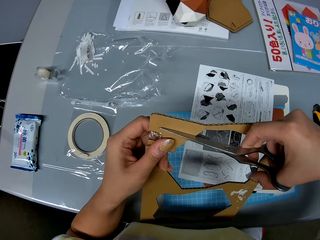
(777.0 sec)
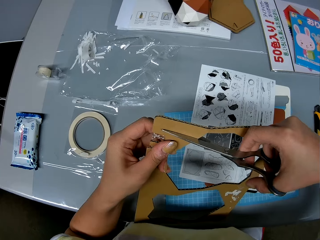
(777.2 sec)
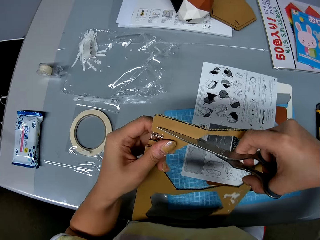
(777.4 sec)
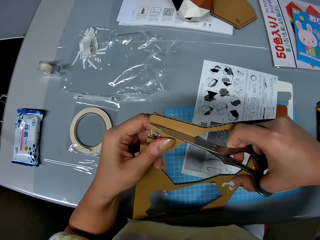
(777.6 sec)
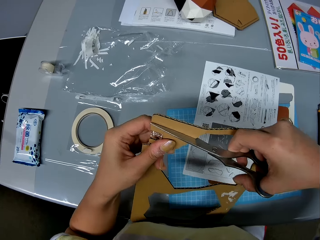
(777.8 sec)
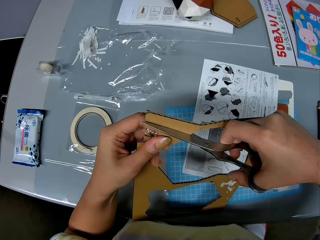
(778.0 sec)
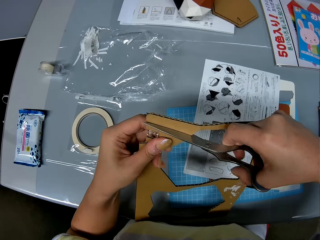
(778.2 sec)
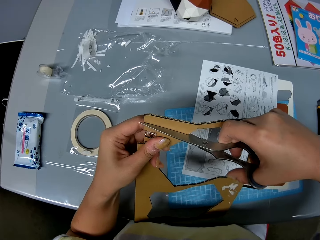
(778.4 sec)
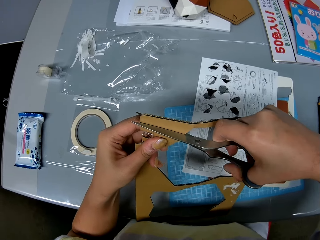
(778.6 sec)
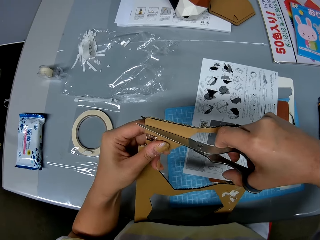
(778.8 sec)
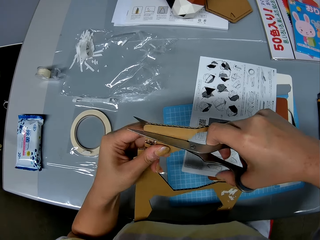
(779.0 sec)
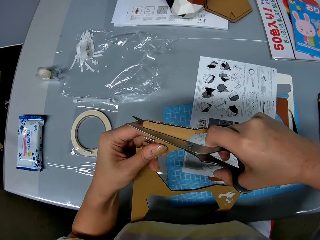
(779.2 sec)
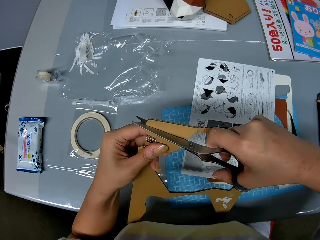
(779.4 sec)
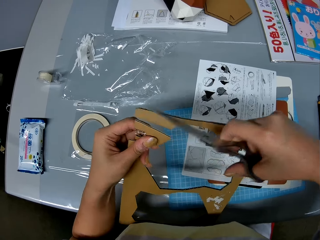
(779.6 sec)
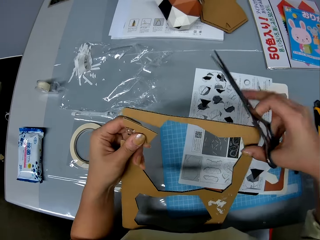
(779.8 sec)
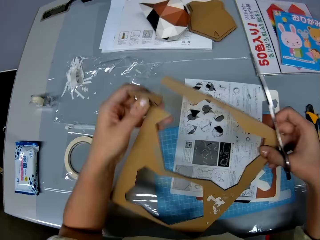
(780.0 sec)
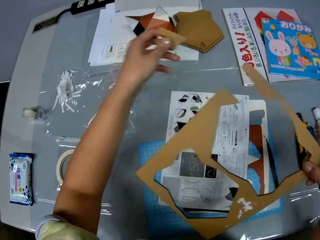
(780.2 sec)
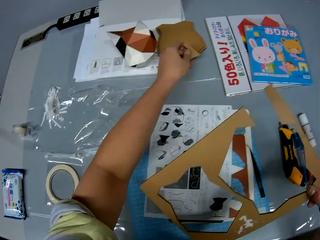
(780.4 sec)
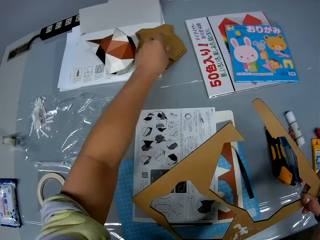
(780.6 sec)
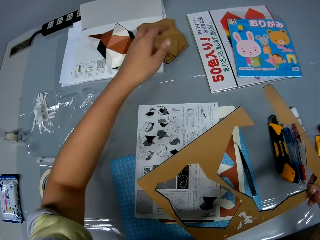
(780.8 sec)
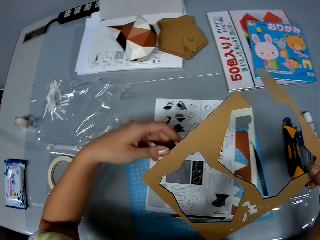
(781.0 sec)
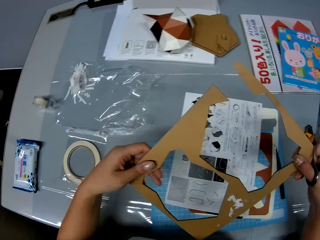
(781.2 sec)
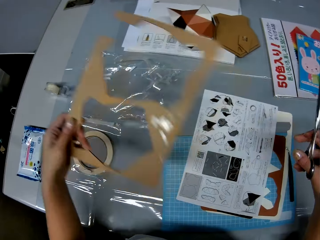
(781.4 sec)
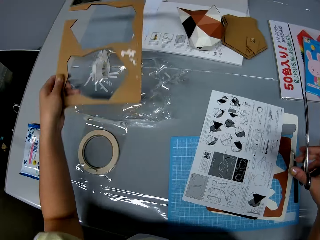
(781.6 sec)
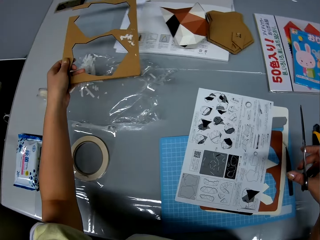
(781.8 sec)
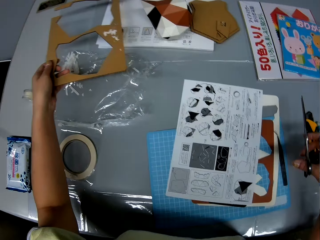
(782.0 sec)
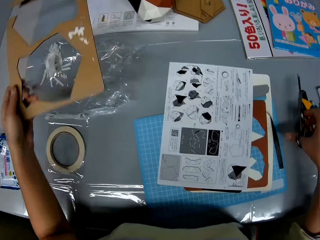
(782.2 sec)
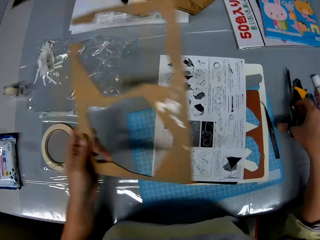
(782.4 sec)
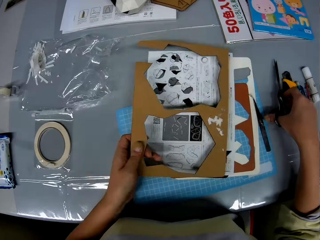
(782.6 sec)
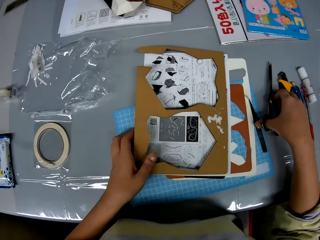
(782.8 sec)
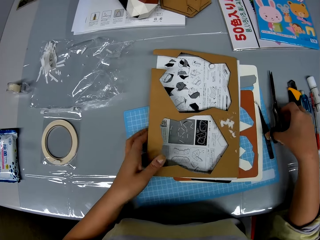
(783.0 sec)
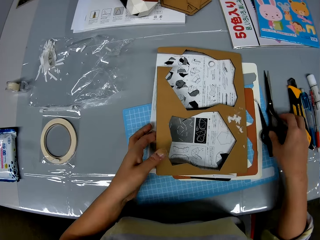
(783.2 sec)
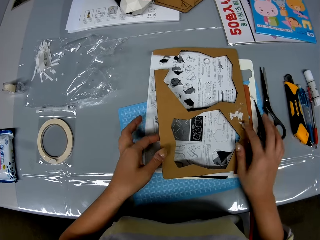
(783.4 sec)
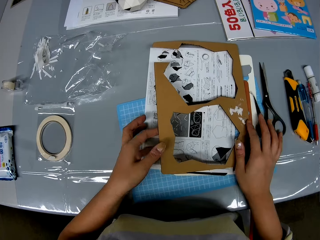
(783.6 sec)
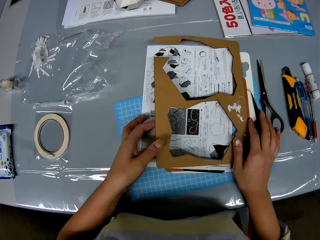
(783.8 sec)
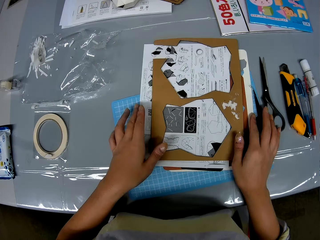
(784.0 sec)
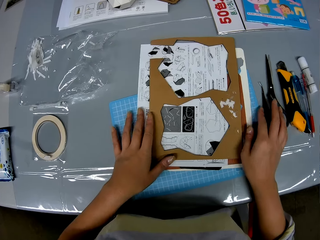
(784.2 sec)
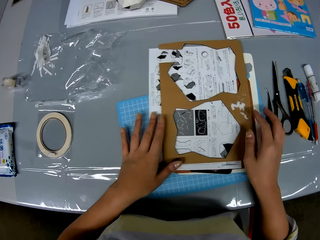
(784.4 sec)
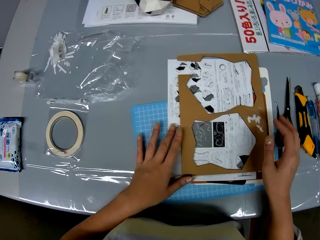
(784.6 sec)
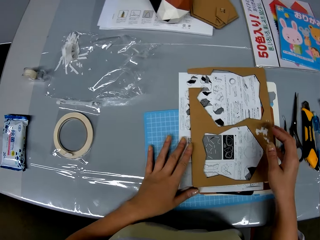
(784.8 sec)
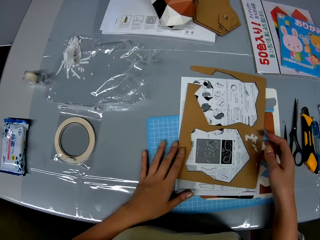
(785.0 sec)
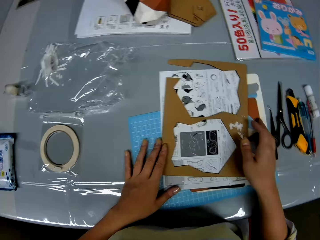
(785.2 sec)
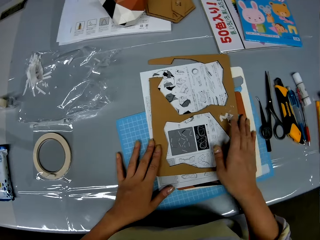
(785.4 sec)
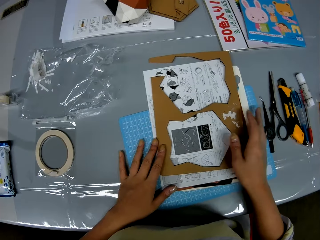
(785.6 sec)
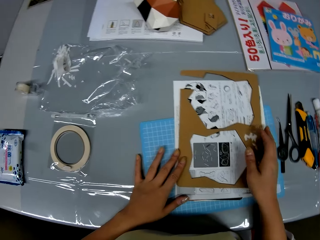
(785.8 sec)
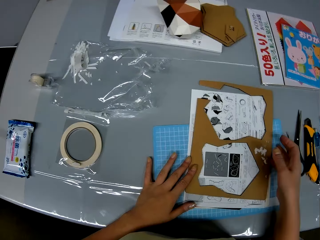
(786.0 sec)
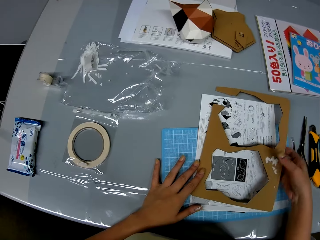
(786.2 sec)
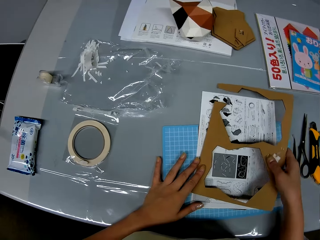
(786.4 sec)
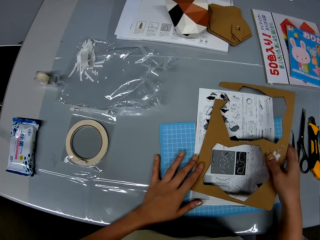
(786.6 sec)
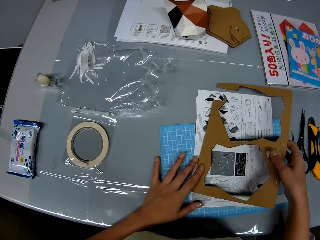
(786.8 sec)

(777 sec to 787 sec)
The camera wearer cuts the craft board with the scissors in her hand. She puts a piece of craft board on the table. She touches the scissors from the table, drops the scissors on the table and drops the craft board on the table. She stares at the cutout on the table.

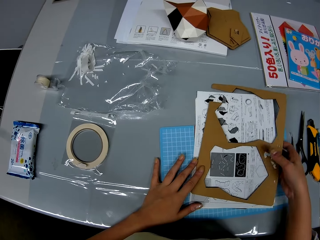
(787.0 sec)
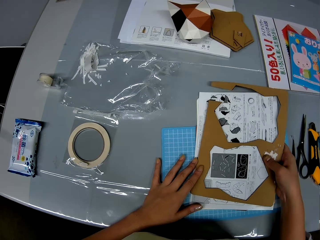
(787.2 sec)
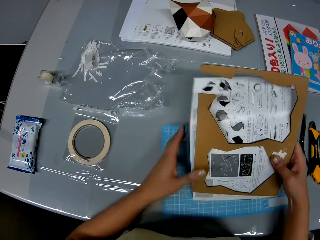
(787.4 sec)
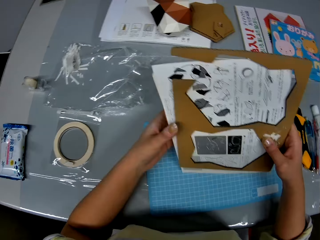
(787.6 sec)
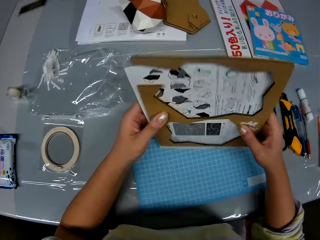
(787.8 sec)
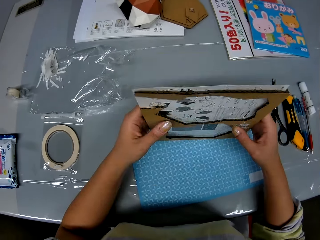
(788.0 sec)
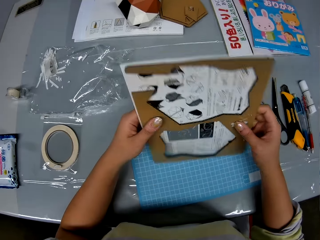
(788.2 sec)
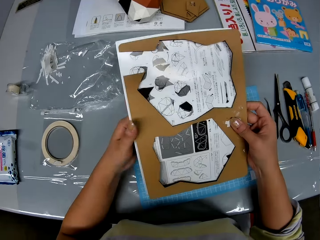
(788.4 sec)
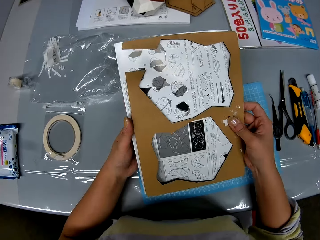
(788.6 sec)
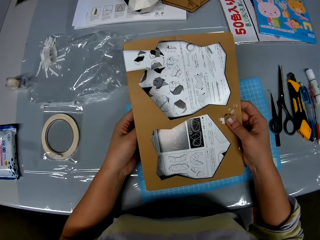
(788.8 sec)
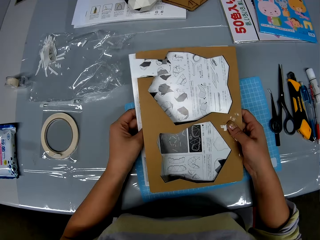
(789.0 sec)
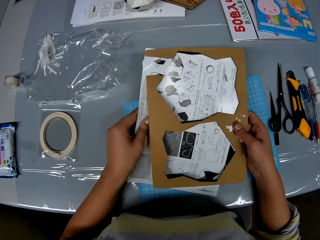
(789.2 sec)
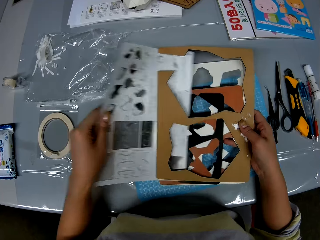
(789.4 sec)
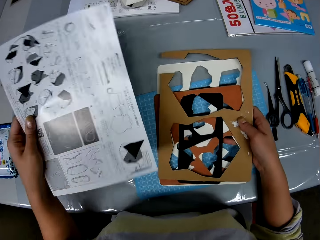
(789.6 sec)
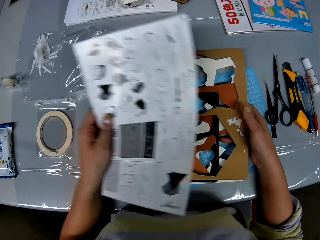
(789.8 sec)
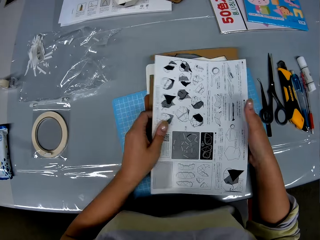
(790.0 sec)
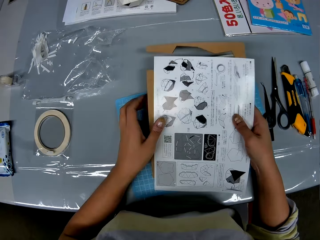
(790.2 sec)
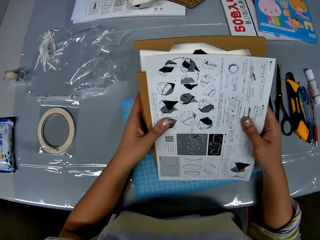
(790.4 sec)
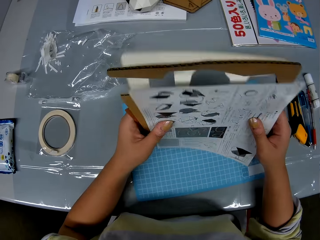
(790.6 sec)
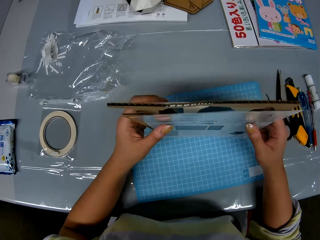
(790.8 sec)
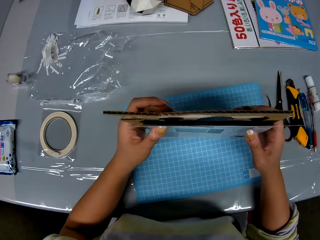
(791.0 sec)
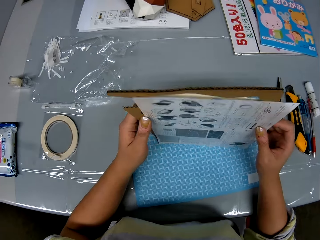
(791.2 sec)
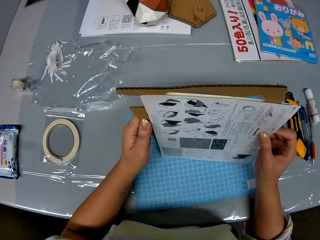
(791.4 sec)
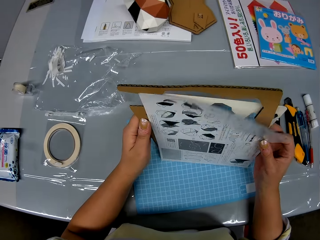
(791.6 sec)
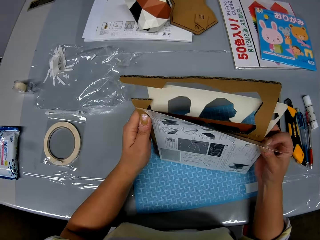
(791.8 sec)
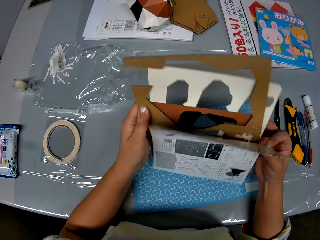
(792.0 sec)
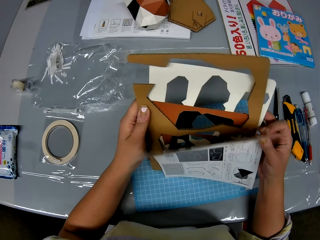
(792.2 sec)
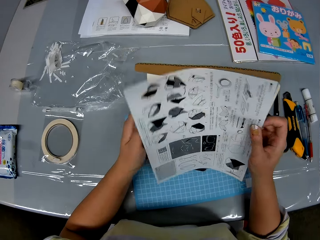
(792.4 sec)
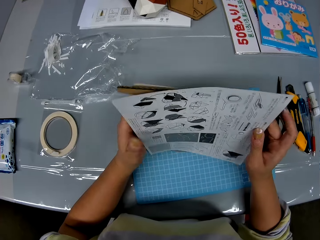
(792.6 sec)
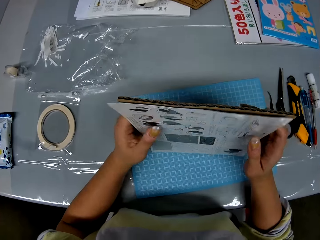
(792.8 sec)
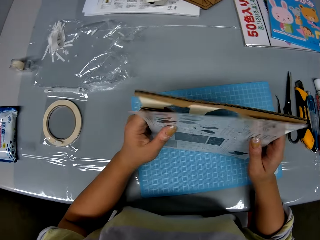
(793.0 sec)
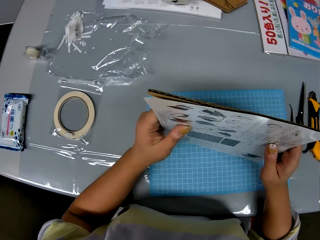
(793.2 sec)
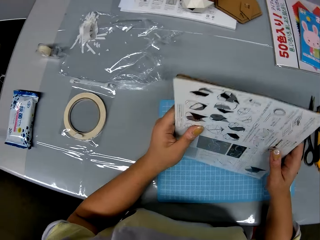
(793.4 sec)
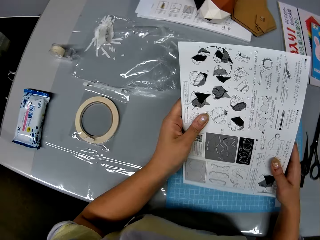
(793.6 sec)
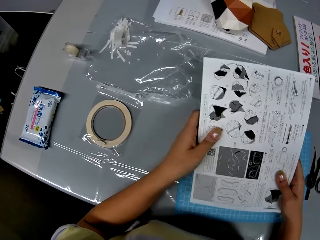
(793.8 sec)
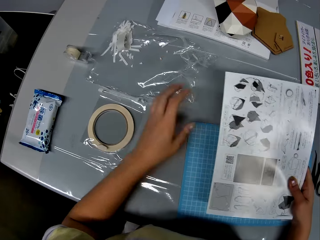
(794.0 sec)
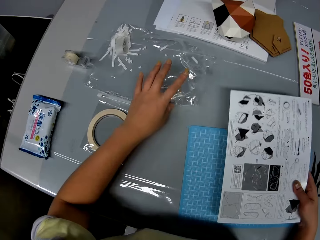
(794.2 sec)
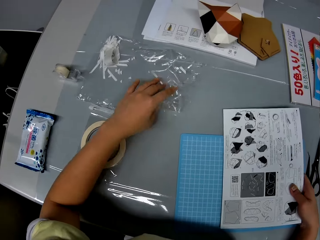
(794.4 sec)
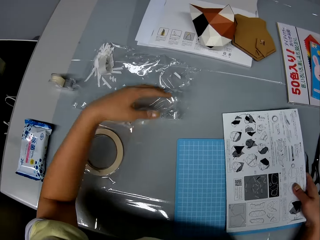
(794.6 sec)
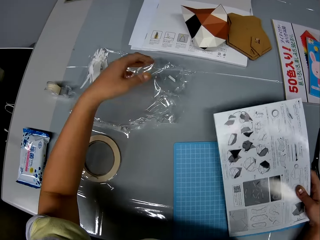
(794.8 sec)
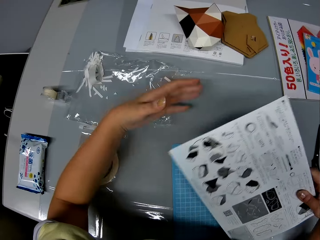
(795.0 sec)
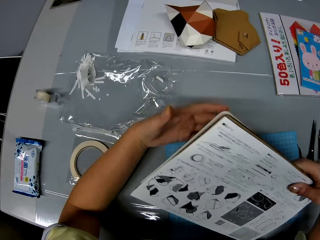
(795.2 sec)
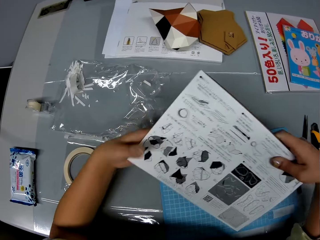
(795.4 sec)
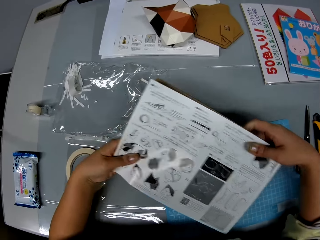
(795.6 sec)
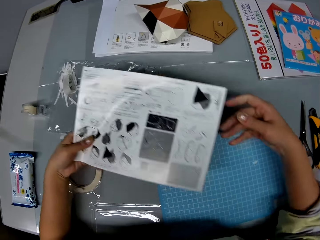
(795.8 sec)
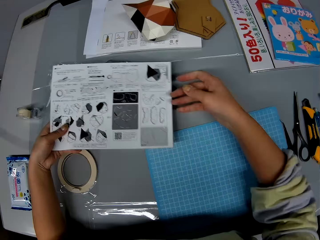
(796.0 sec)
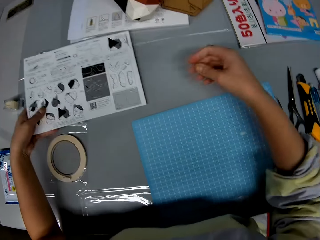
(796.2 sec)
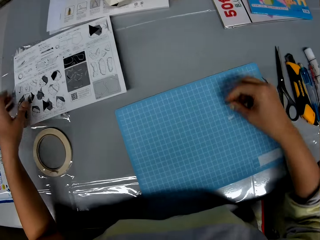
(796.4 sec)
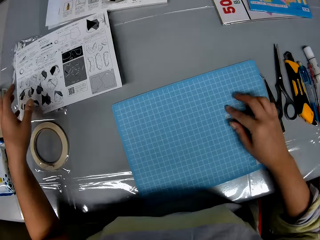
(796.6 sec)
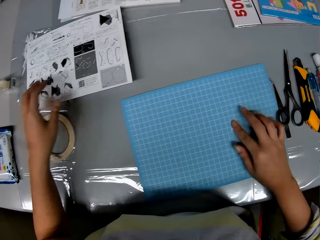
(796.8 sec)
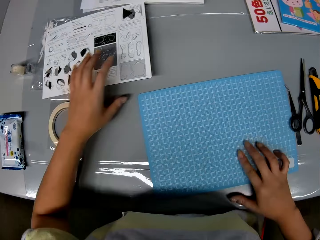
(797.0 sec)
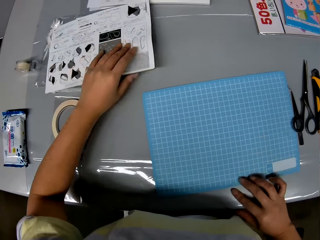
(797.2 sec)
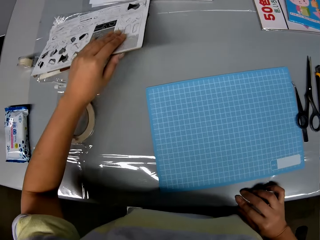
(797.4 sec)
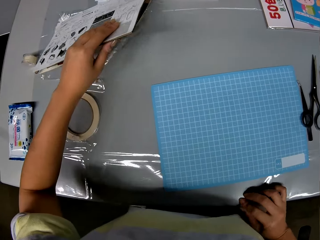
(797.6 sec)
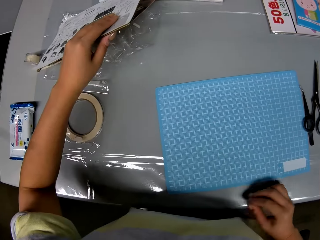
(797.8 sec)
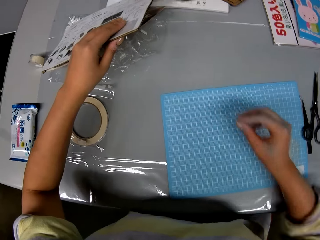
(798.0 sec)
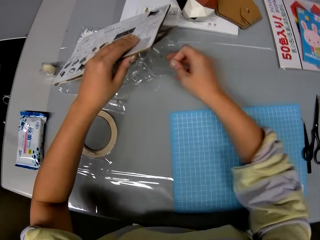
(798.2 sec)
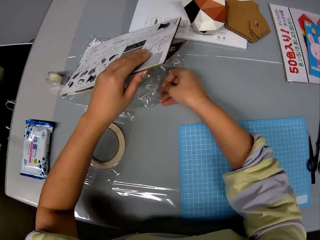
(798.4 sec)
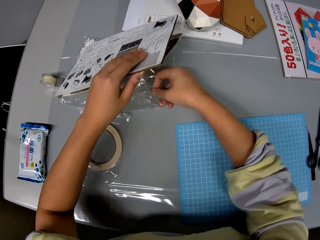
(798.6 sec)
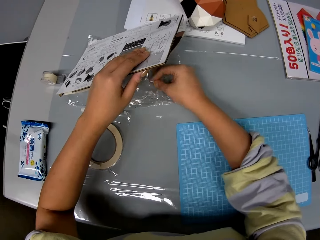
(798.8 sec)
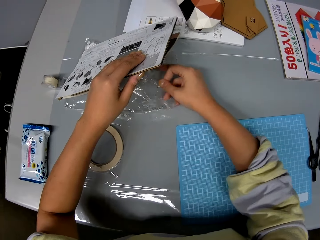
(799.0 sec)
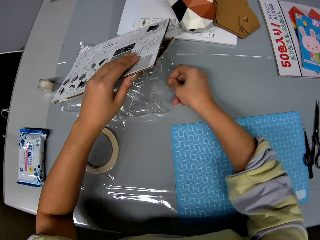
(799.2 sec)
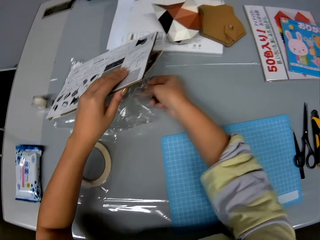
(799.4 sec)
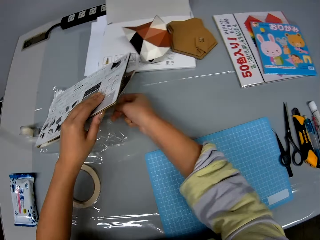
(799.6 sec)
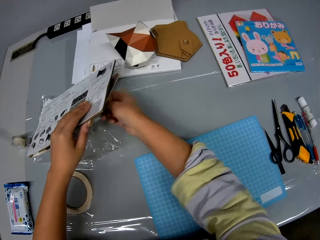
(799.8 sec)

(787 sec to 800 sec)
The camera wearer picks up the cutout on the table. They adjust the craft board on the table and adjust the leaflet on the table. They stare at the cutout. They pull the printed page. They put the leaflet on the craft board. They stare at the printed page. They pick up a paper bag from the table. They stare at the printed page. They drop the craft board on one side of the table and drop the leaflet on one side of the table. They inspect the paper bag.
